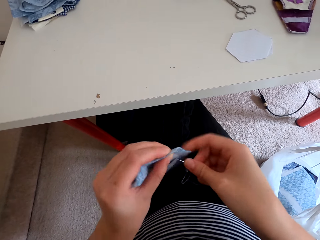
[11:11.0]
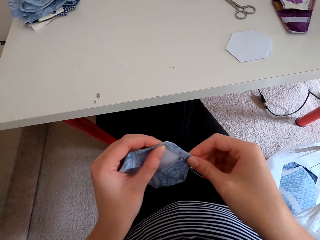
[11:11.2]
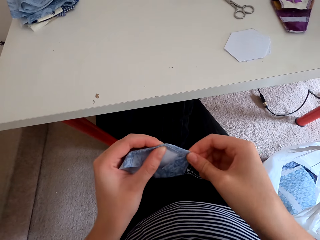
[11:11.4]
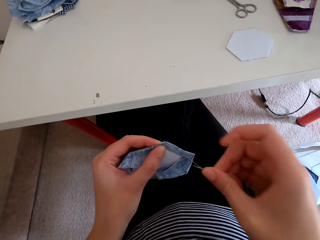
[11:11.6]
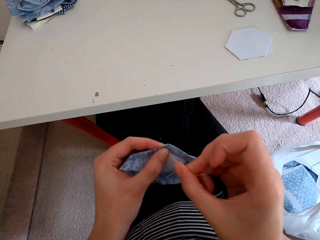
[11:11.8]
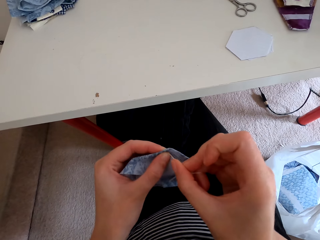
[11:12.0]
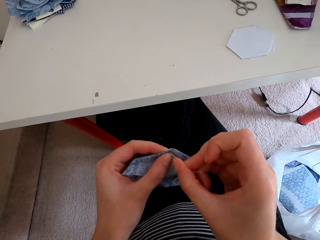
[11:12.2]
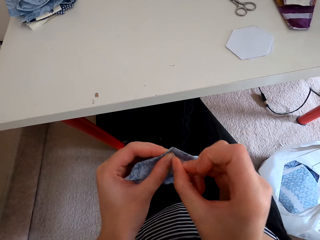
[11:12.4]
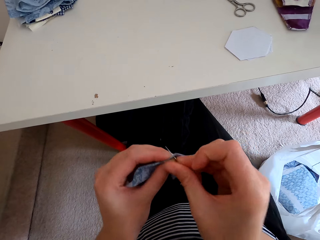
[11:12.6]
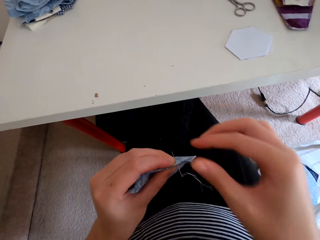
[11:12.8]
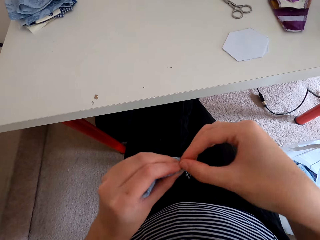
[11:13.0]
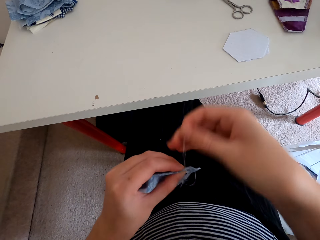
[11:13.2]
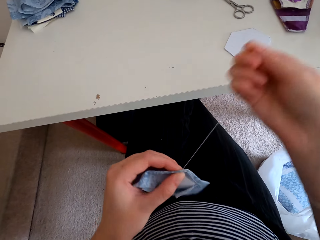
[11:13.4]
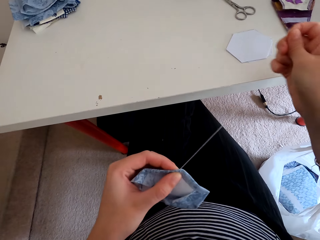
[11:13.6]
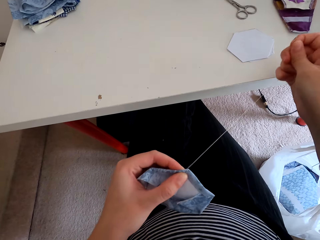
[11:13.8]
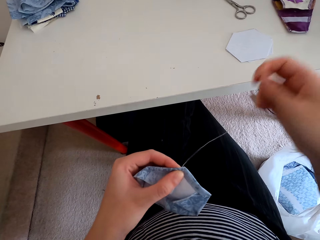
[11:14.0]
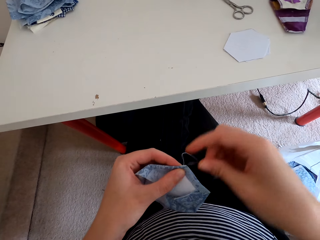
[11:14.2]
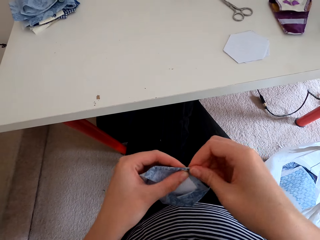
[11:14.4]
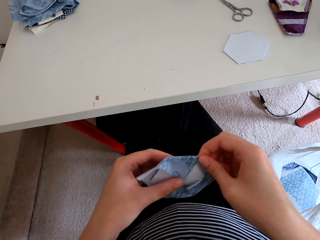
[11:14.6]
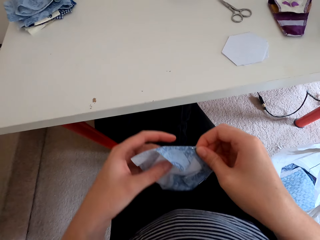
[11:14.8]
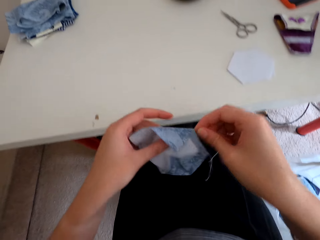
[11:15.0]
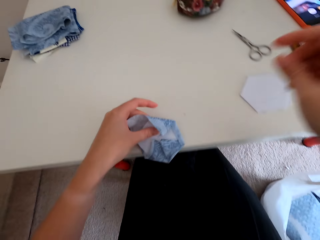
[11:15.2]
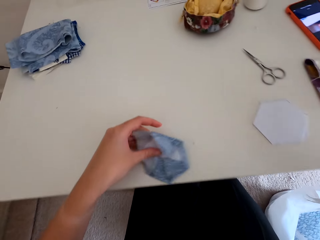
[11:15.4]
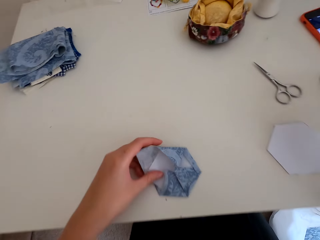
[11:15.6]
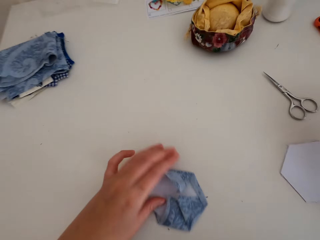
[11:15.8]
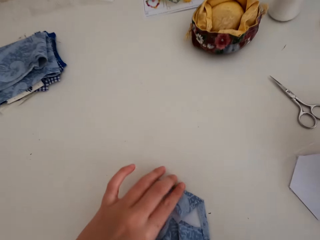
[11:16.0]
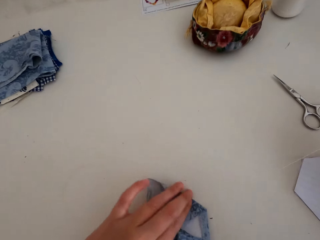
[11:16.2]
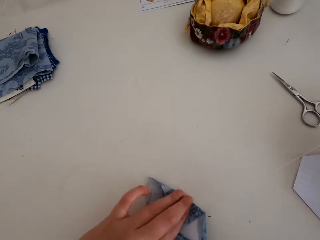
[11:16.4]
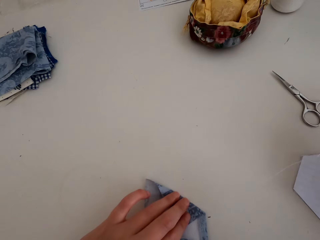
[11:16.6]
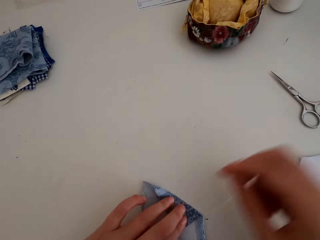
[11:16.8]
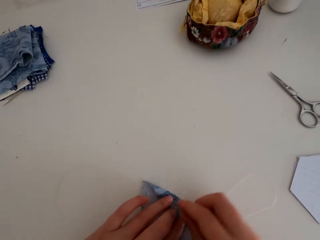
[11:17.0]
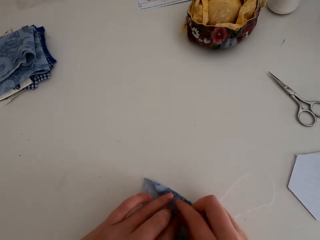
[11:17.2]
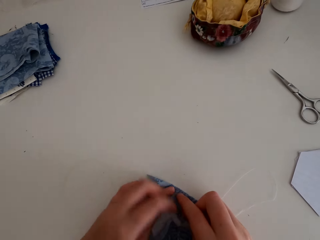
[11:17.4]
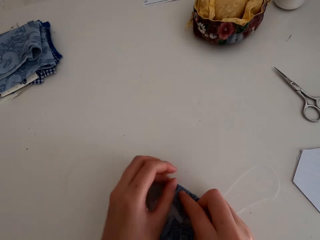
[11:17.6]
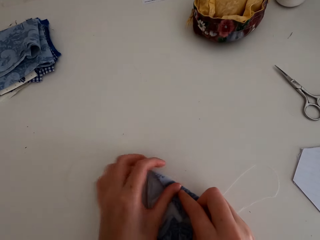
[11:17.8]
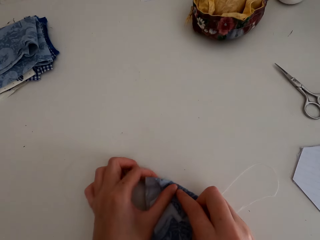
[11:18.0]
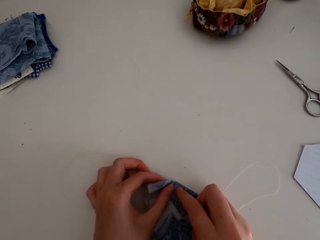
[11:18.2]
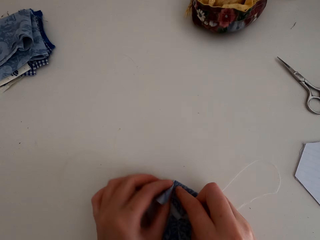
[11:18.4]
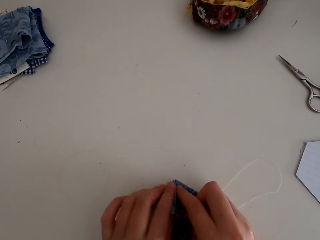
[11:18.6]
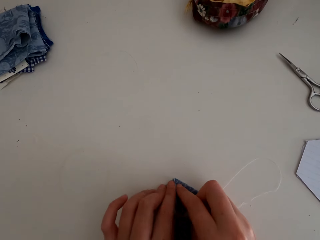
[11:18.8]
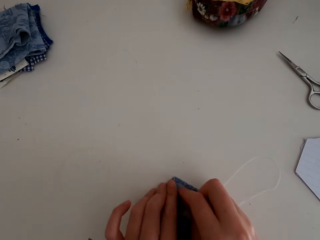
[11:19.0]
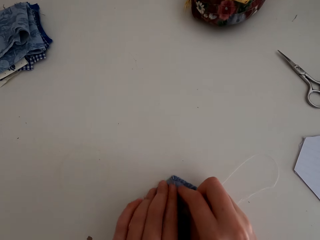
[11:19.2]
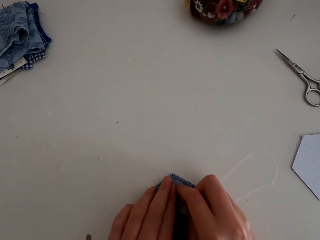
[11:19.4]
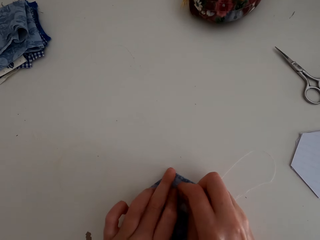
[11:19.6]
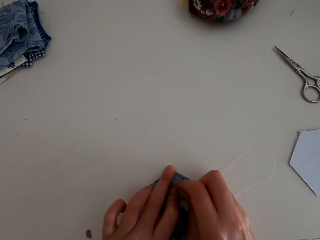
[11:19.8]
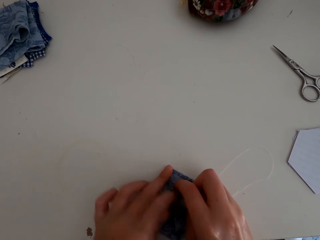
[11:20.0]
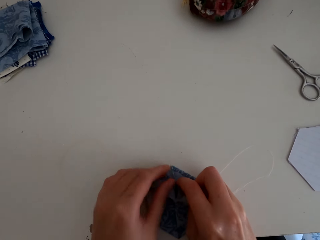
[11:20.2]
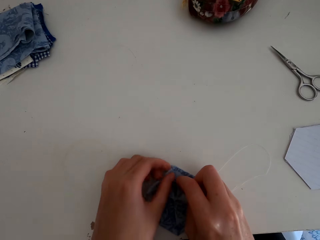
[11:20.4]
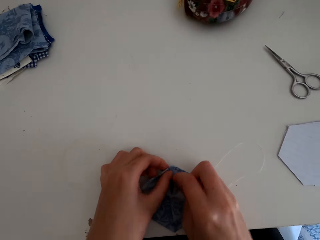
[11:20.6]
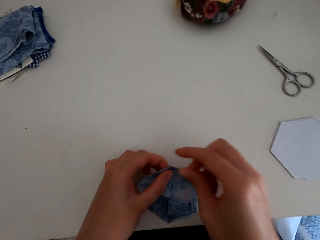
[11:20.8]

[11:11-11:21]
The camera wearer inserts a needle on the table mat, pulls the needle from the table mat, and pulls the thread on the table mat. They place the table mat on the table. They fold the piece of cloth on the hexagon.

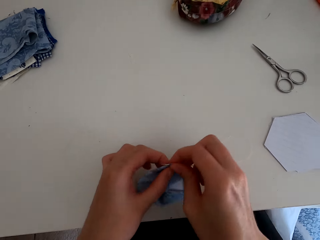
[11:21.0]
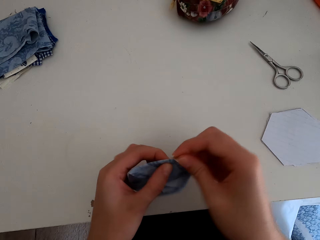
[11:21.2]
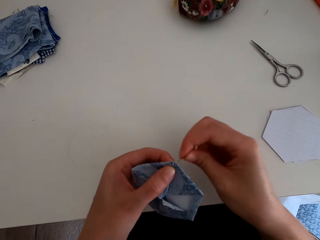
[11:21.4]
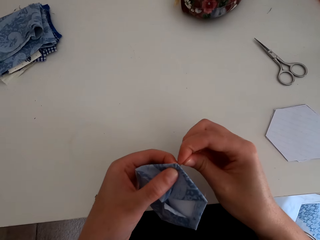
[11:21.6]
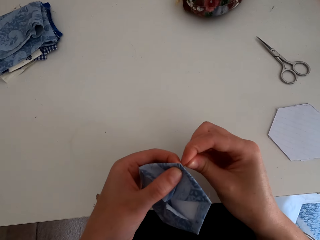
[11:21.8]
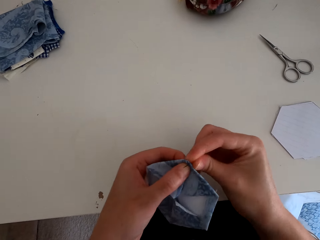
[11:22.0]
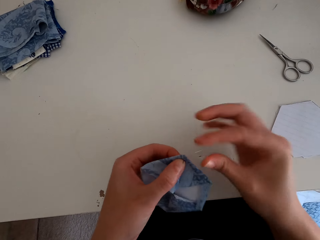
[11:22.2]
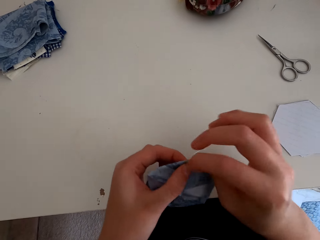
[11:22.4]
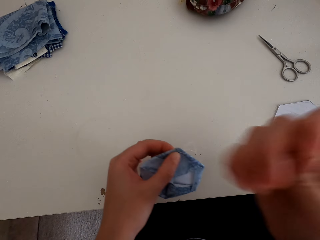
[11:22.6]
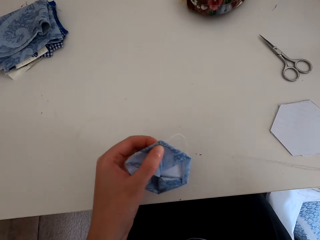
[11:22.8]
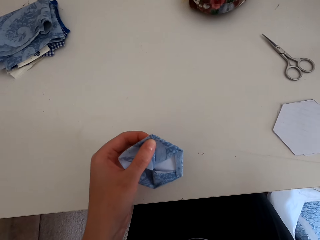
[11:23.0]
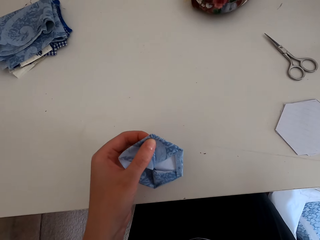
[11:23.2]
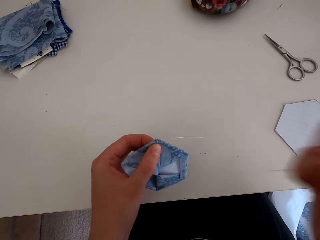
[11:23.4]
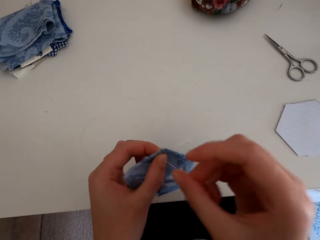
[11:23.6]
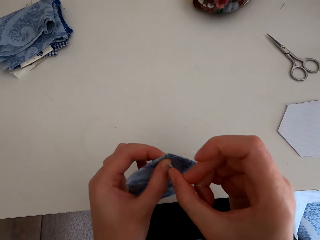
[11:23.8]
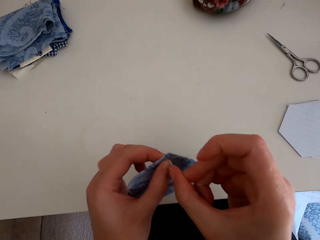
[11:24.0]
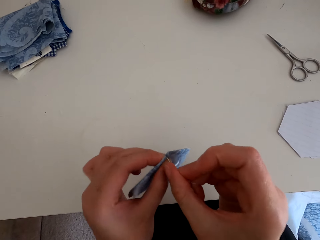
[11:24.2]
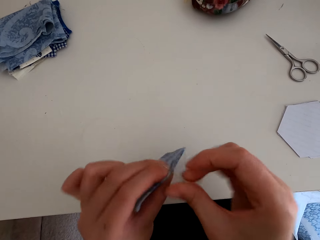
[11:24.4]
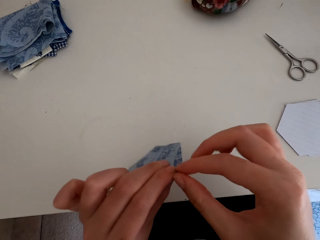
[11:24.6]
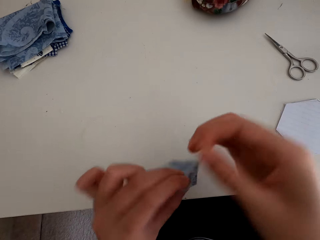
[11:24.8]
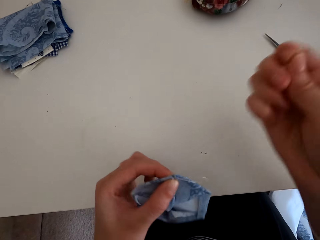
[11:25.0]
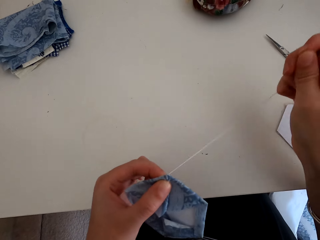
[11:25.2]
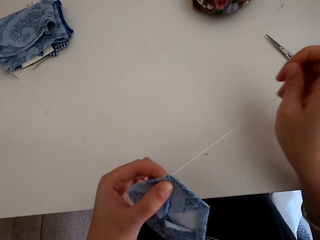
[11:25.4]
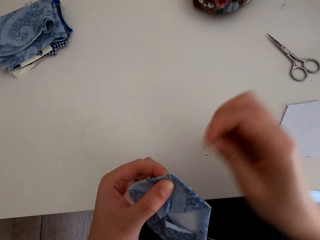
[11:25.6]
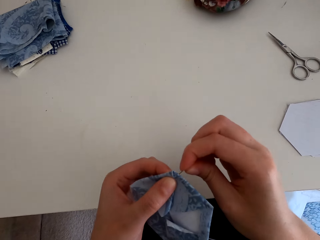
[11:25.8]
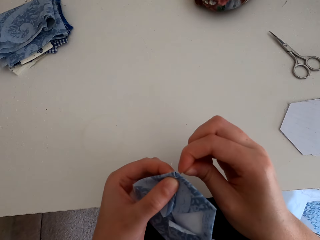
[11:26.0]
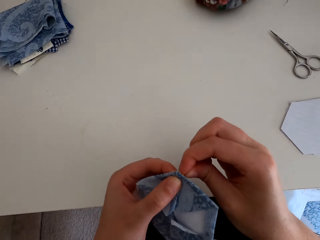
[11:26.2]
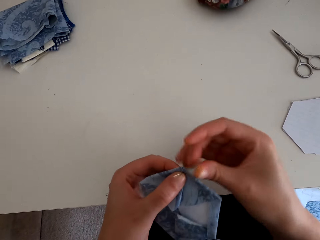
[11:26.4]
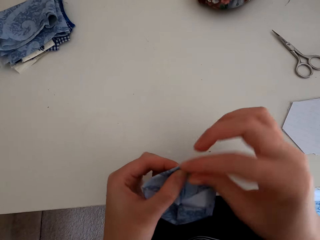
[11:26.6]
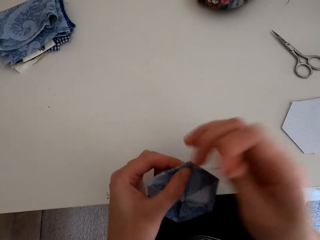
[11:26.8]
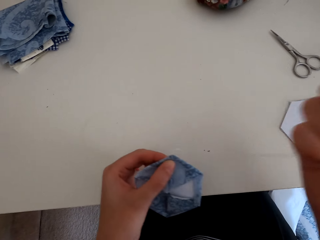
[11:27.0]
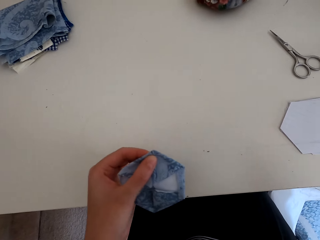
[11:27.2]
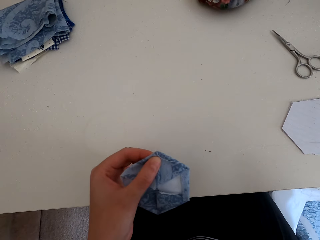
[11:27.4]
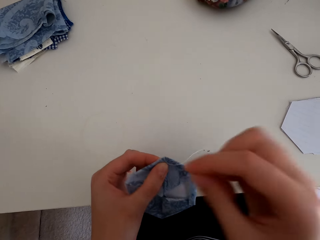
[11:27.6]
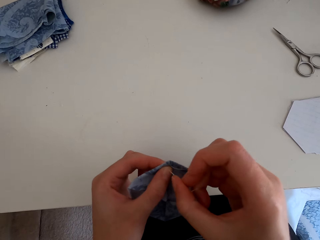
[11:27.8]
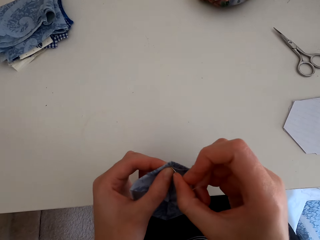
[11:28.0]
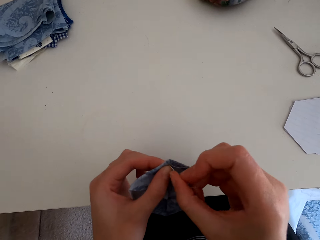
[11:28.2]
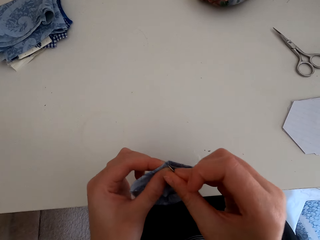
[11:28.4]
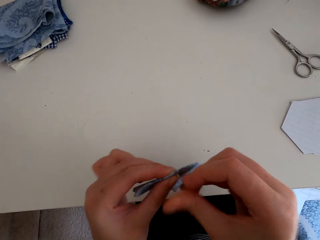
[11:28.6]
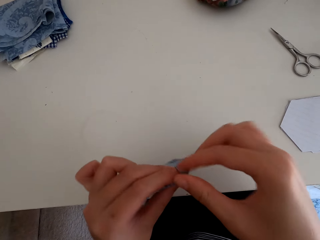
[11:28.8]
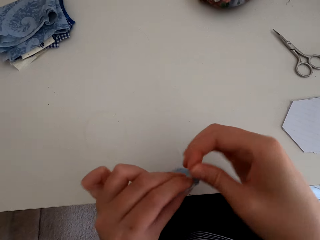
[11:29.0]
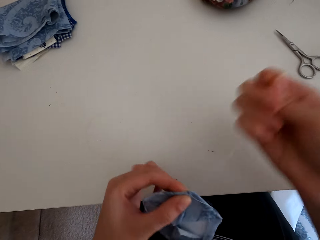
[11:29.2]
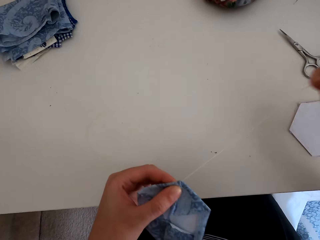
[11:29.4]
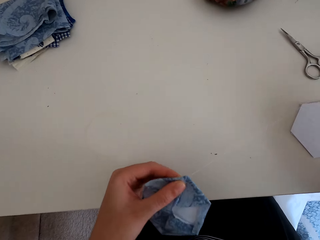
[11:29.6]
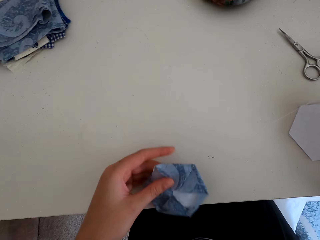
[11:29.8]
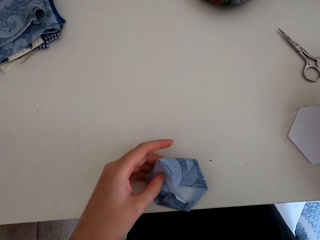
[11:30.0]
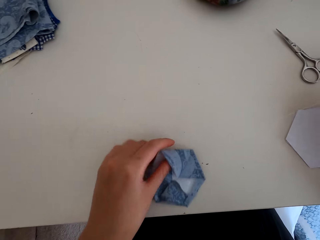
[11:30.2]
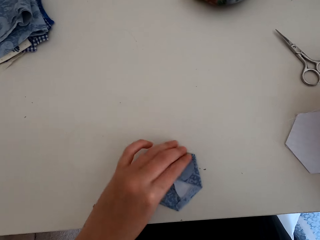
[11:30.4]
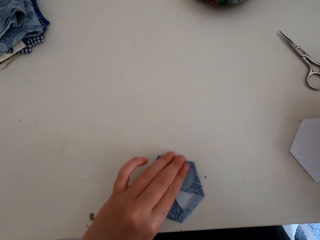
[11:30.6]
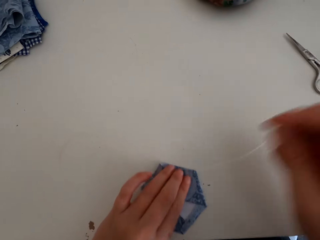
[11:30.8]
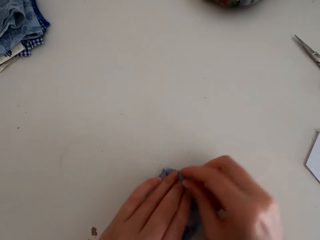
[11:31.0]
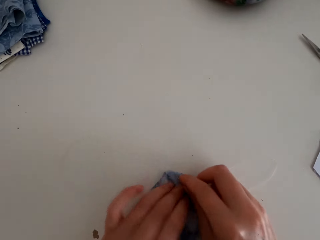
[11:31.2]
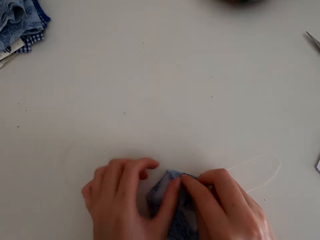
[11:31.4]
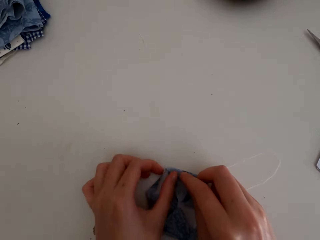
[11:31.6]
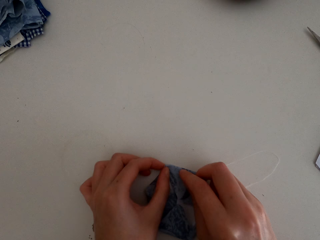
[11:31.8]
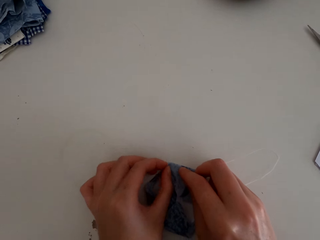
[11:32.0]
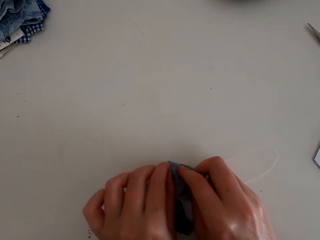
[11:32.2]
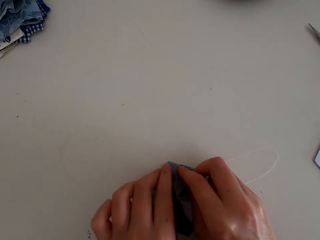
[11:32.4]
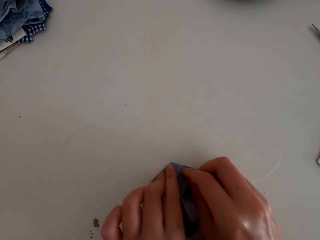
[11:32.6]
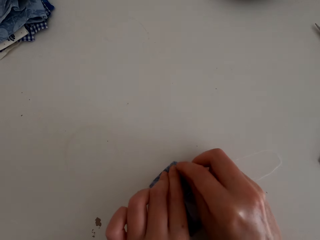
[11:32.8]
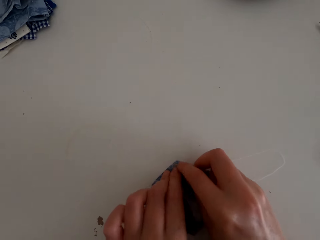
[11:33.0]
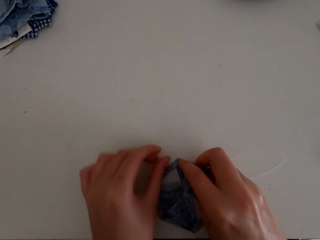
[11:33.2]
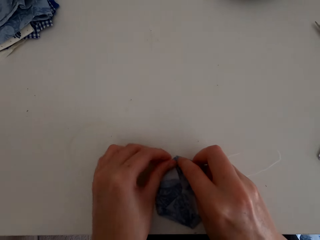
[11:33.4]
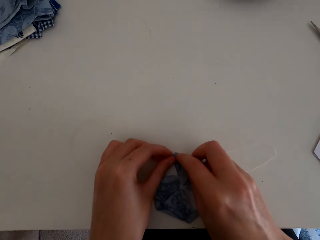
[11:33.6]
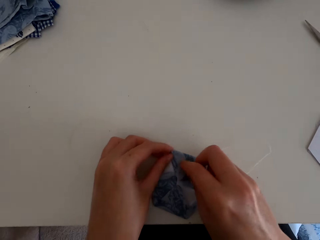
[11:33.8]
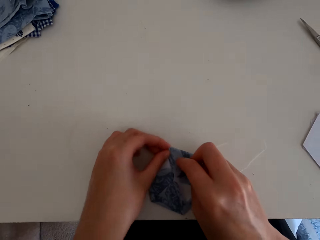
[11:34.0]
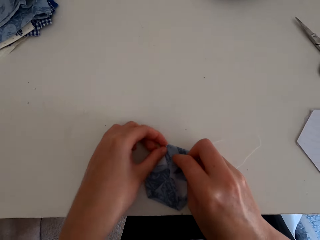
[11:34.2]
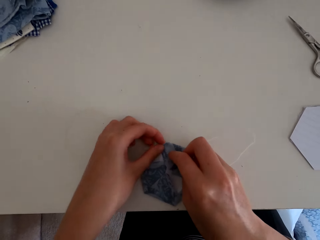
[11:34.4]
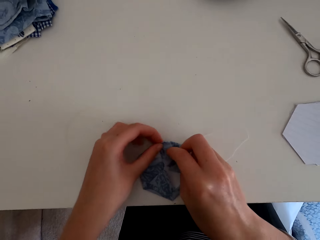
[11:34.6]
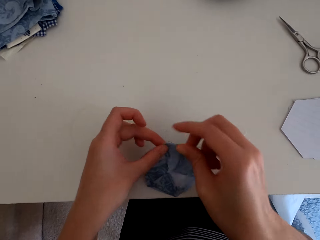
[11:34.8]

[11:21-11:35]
The camera wearer inserts a needle on the table mat. They sew the decoration pattern. They pull the needle from the table mat and pull the thread on the table mat. They insert the needle on the table mat, pull the needle from the table mat, and pull the thread on the table mat. They insert the needle on the table mat, pull the needle from the table mat, and pull the thread on the table mat. They insert the needle on the table mat, pull the needle from the table mat, and pull the thread on the table mat. They place the table mat on the table. They fold the piece of cloth on the hexagon.
